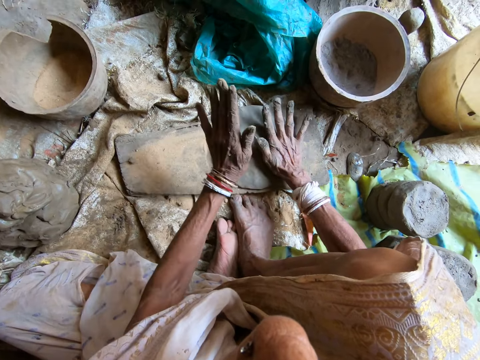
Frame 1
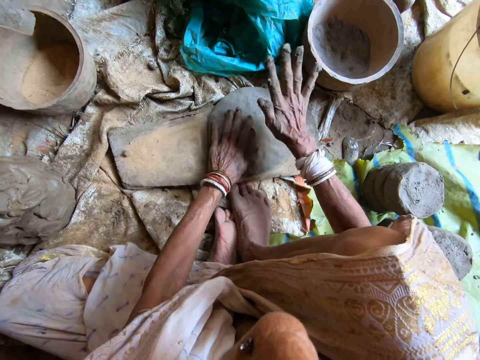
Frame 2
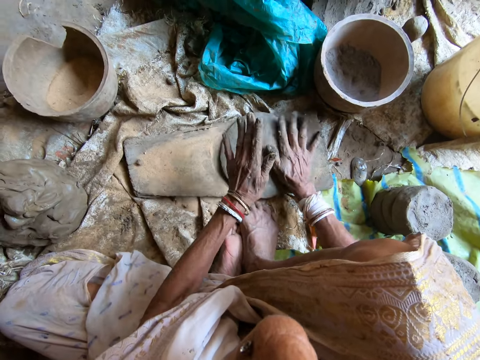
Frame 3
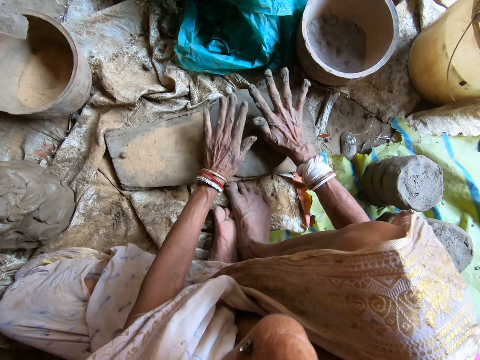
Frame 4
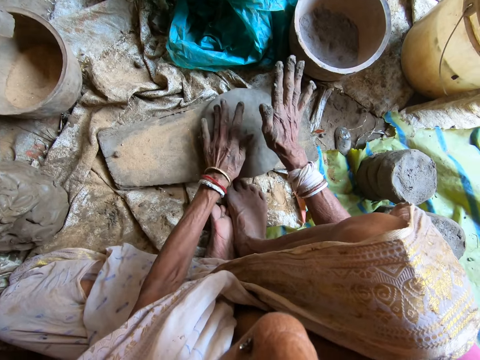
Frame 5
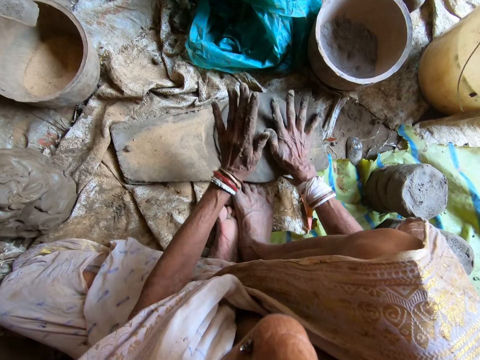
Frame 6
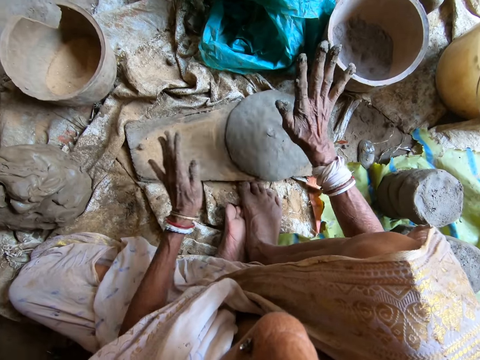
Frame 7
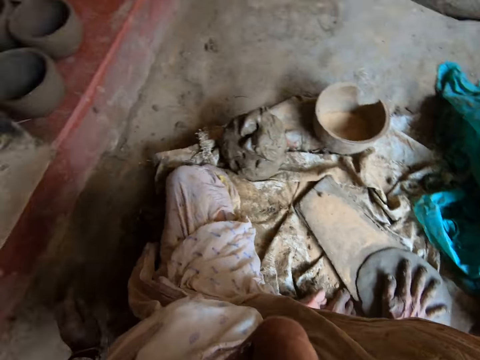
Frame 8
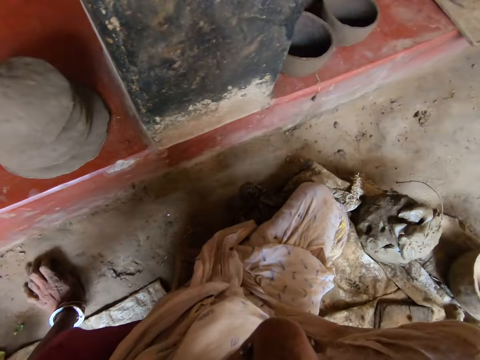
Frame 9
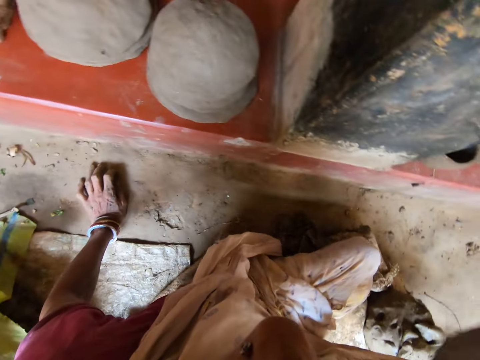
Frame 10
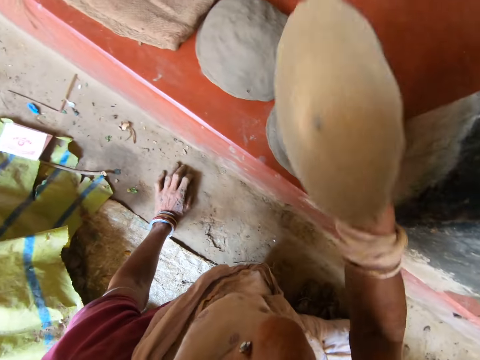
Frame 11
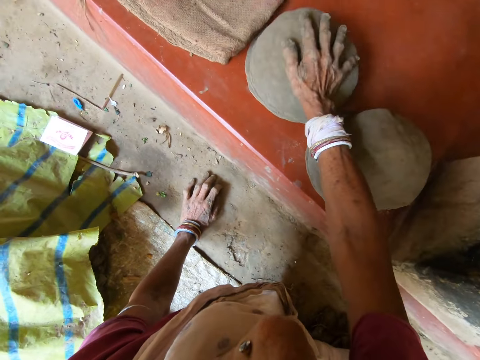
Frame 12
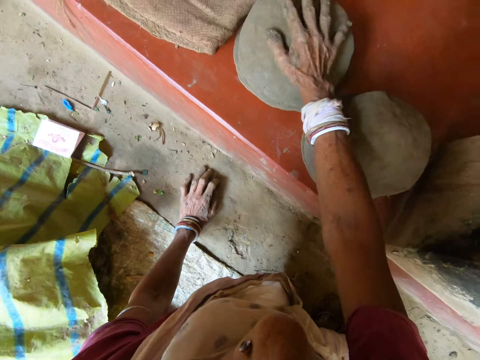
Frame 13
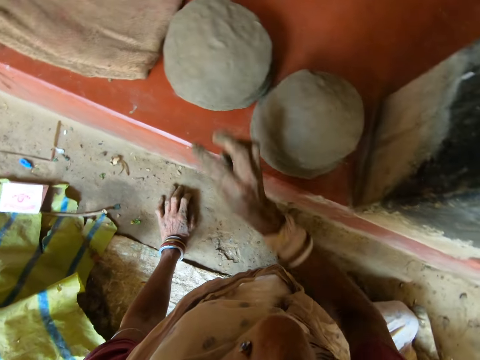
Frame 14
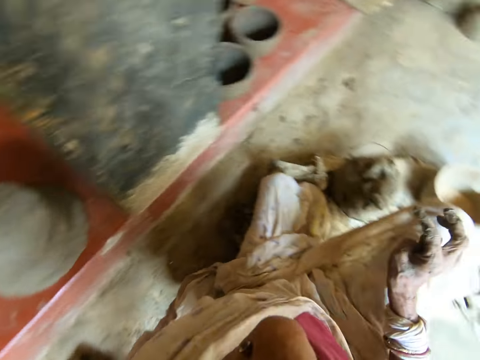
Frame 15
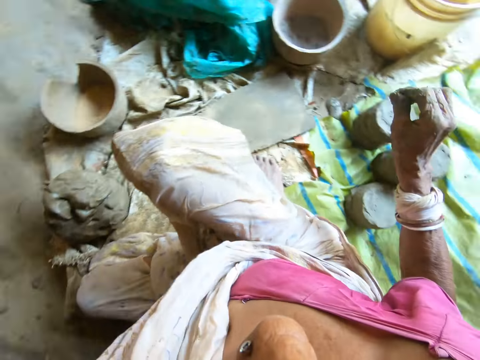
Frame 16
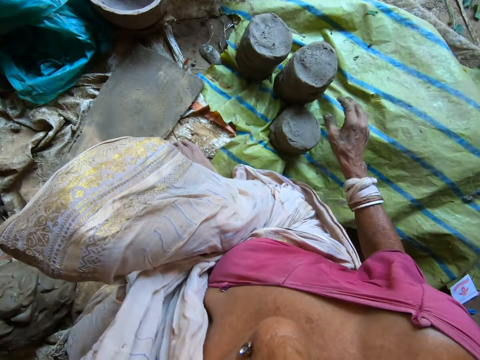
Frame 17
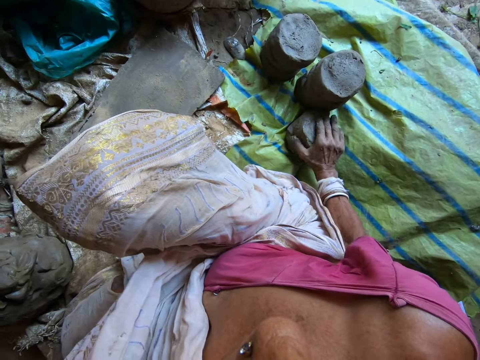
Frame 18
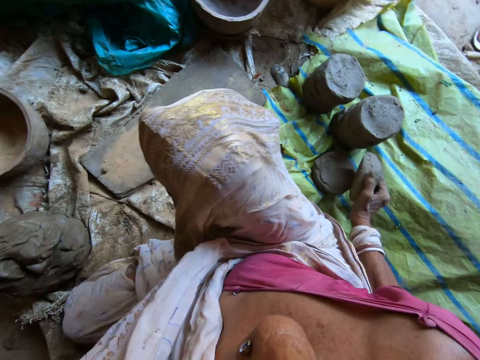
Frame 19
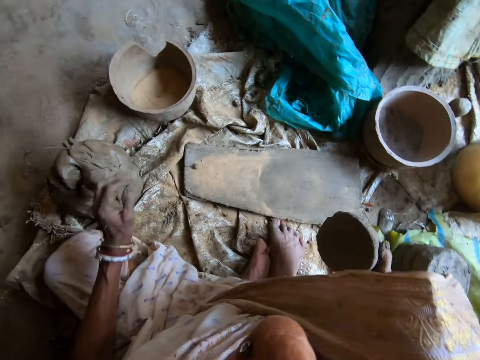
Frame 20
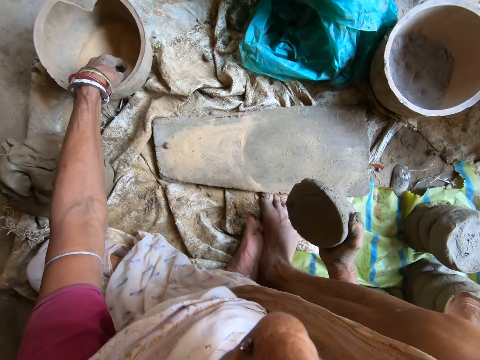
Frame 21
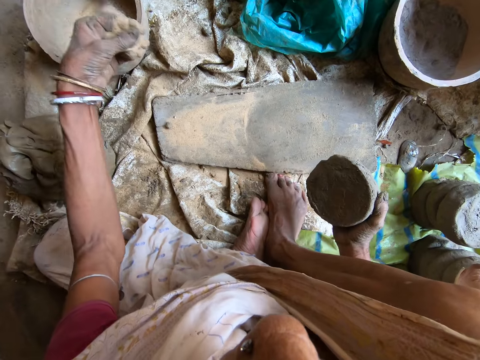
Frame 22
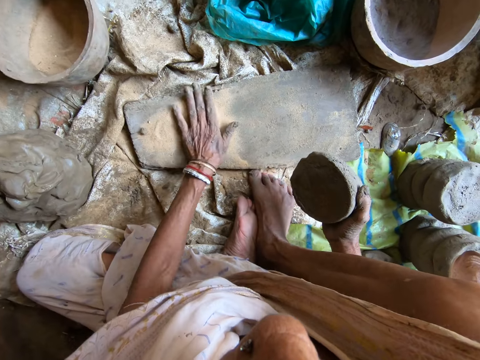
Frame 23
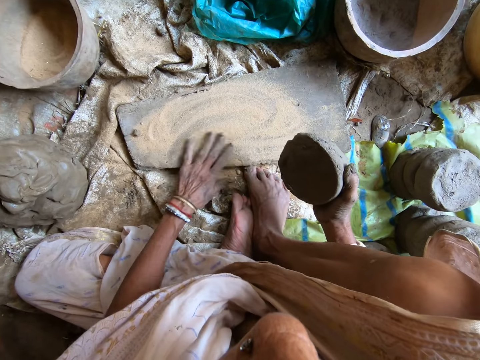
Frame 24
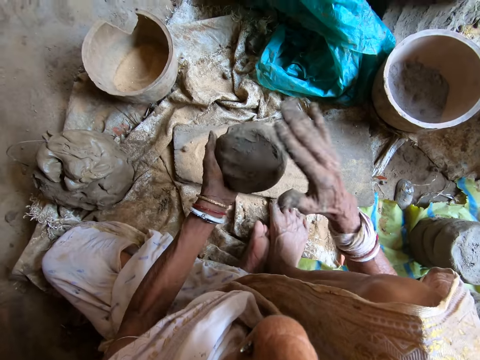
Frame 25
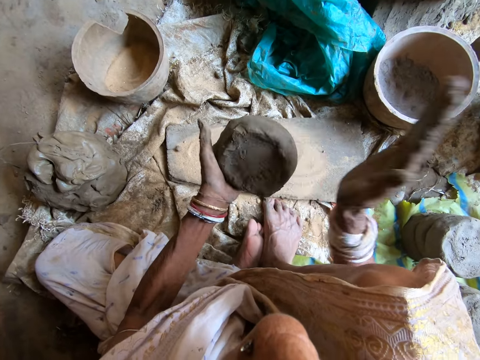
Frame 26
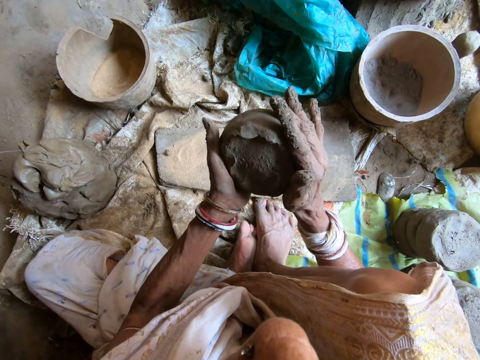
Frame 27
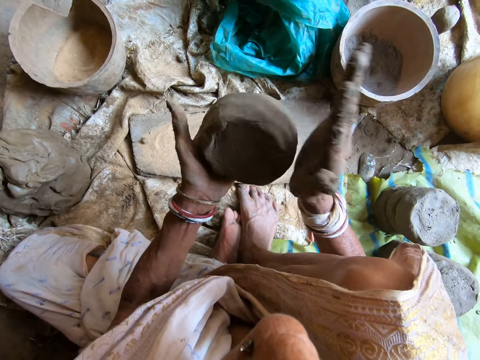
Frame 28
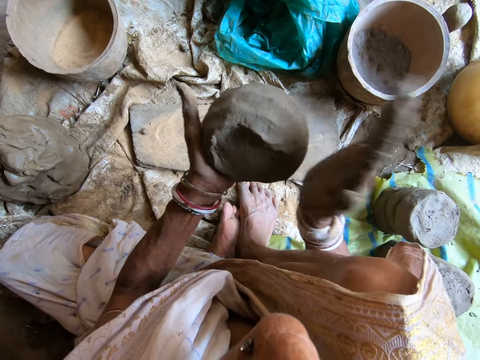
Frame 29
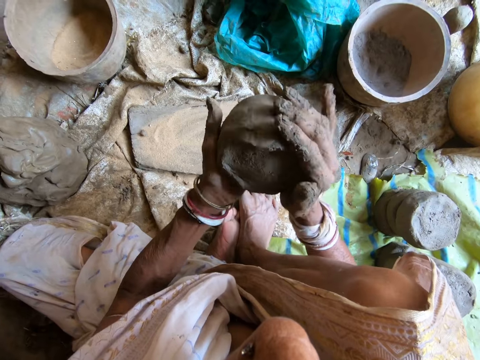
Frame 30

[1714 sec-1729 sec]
The camera wearer hits the clay mold on the wooden board with both hands. She hits the clay mold on the wooden board with her right hand. She picks up the clay mold with the right hand. She touches the floor with her left hand. She holds the clay mold in her right hand. She places the clay mold in her right hand on the stack of clay molds on the floor. She picks a clay lump from the stack of clay lumps on the floor with her right hand. She takes some sand from the bucket with her left hand. She drops the sand in her left hand on the wooden board. She spreads the sand on the wooden board with her left hand. She passes the clay lump from her right hand to her left hand. She hits the clay lump in her left hand with her right hand.

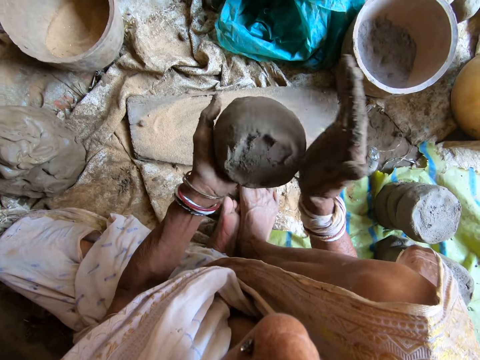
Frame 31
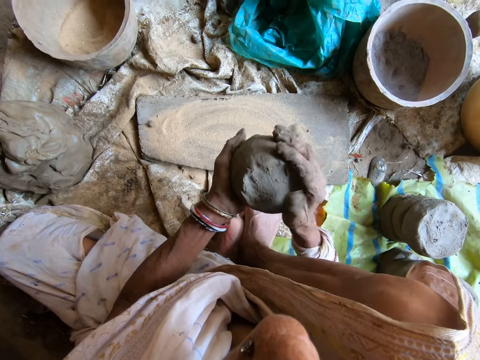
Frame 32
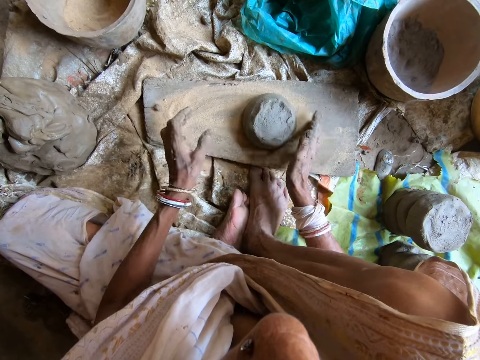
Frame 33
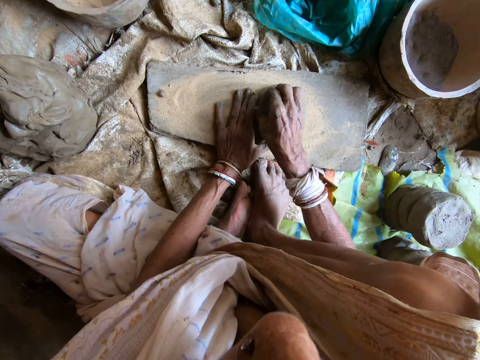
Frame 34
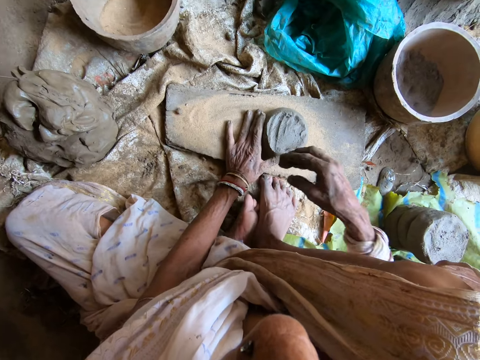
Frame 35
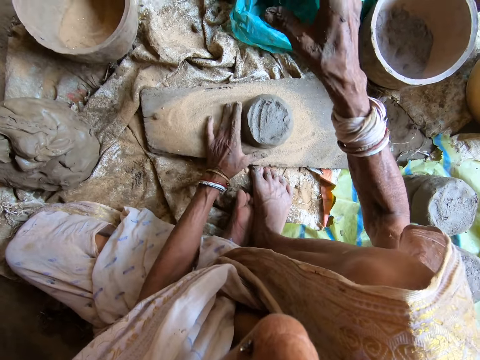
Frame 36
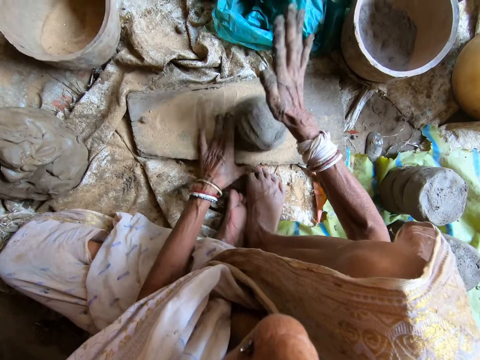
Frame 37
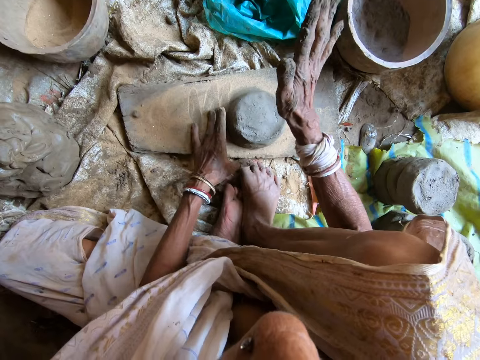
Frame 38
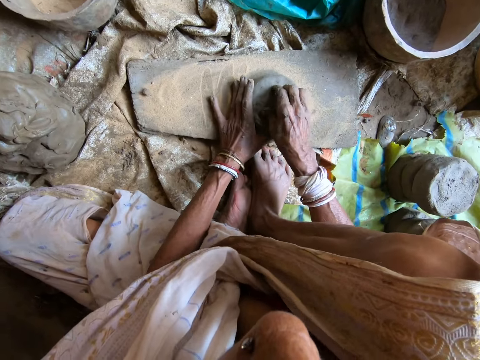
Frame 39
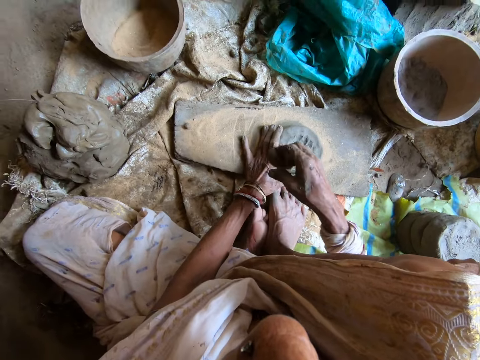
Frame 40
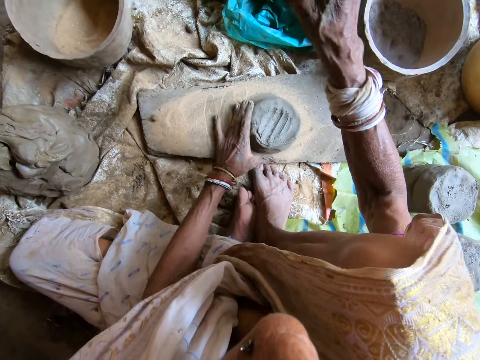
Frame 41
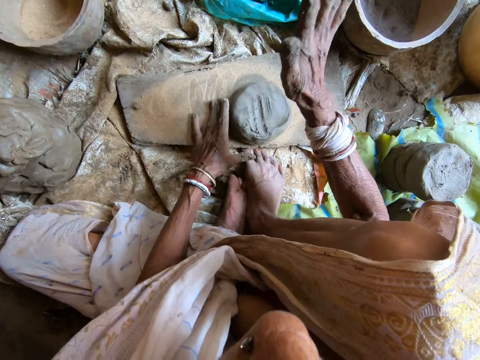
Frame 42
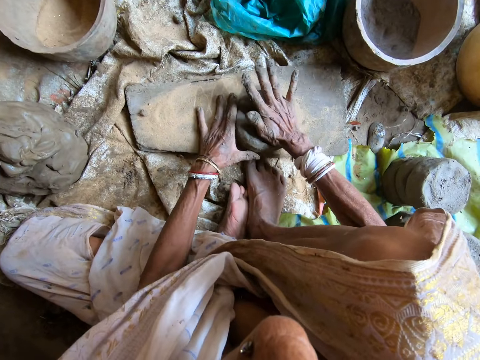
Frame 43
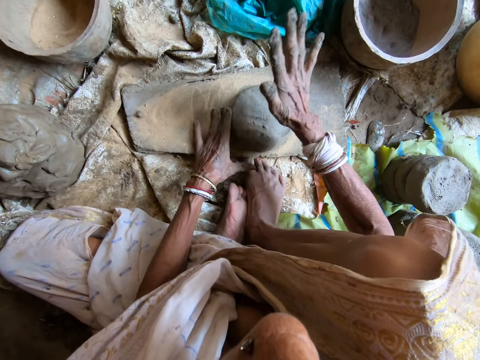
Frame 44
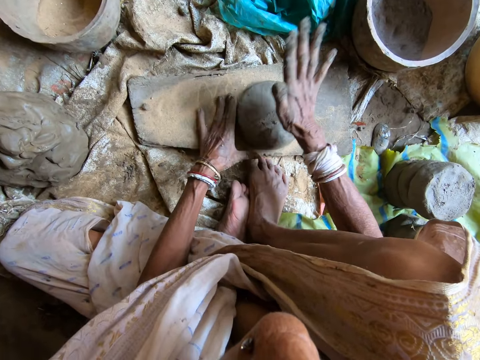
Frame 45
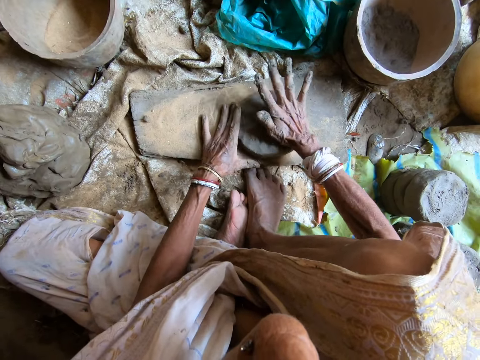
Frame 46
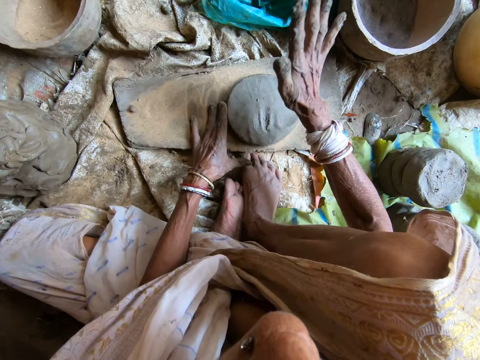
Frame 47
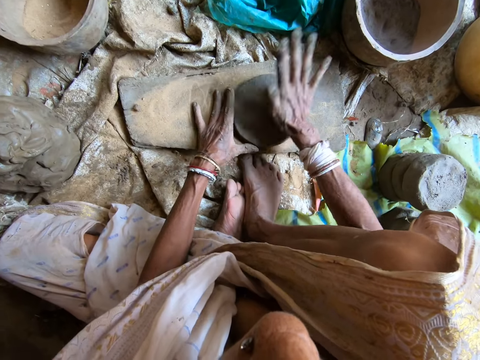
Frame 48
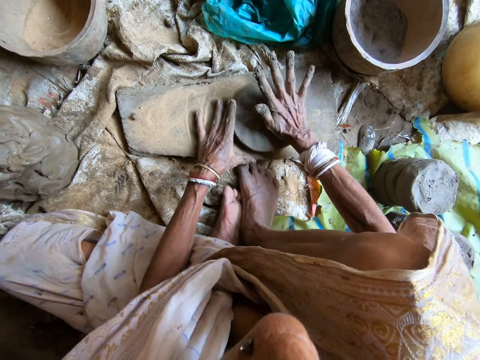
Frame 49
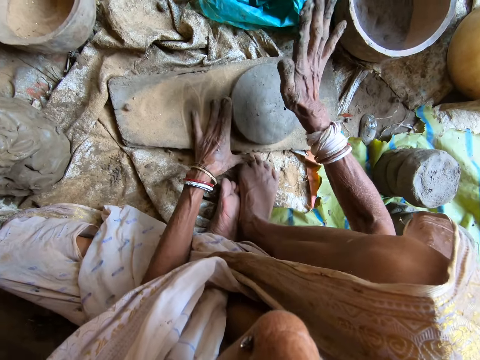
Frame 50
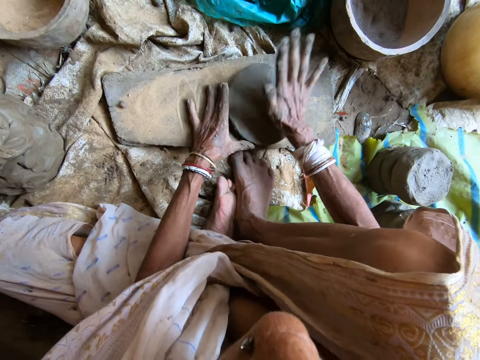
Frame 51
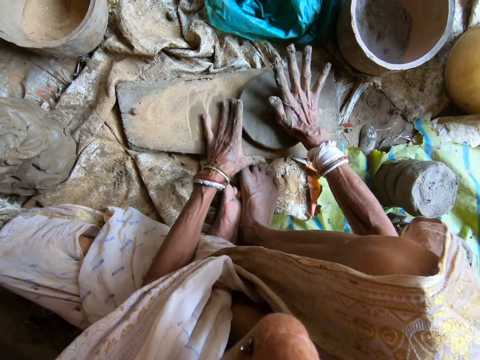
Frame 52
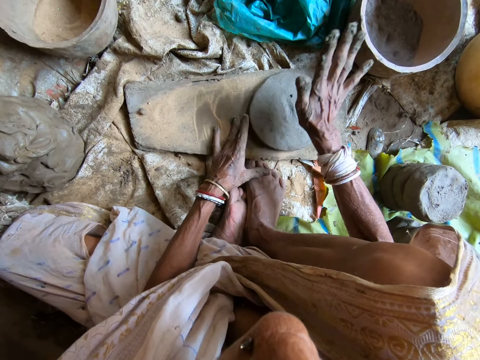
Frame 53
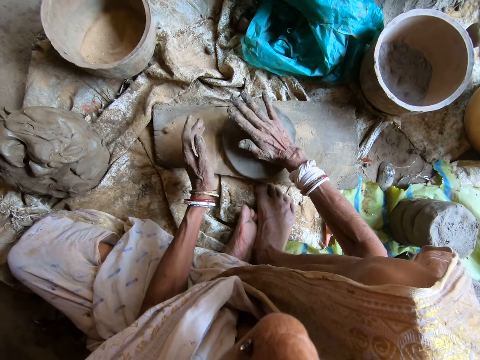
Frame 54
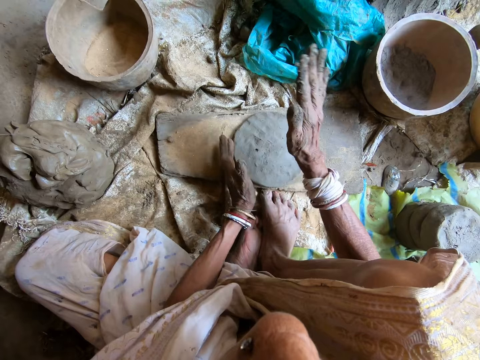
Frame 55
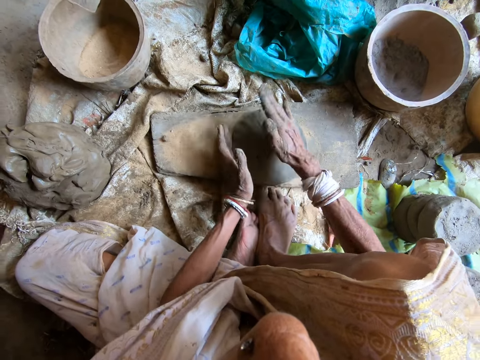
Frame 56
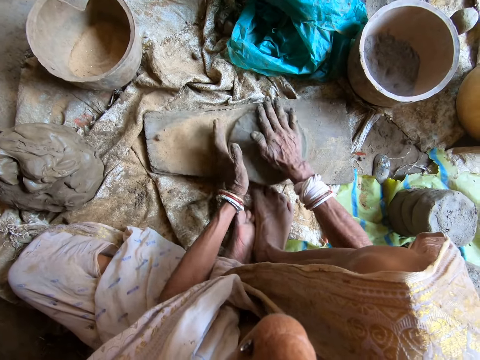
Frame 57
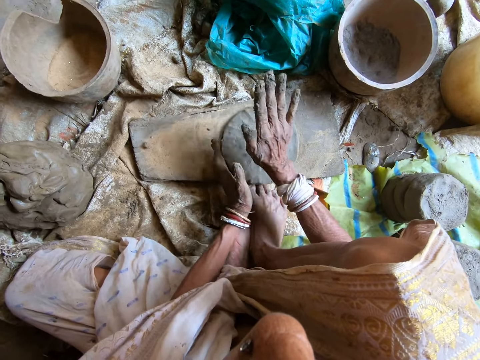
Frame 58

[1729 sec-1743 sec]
The camera wearer passes the clay lump from her left hand to her right hand. She drops the clay lump in her right hand on the wooden board. She scoops some clay from the clay mold on the wooden board in her left hand with her right hand. She touches the clay lump on the wooden board with her left hand. She tosses the clay from her right hand to the floor. She turns the clay lump on the wooden board with her left hand. She hits the clay lump on the wooden board with her right hand. She touches the clay lump on the wooden board with her left hand. She scoops some clay from the clay mold on the wooden board in her left hand with her right hand. She tosses the clay from her right hand to the floor. She turns the clay lump on the wooden board with her left hand. She hits the clay lump on the wooden board into the clay mold with her right hand. She moves the clay mold on the wooden board with her right hand. She hits the clay mold on the wooden board with her right hand. She turns the clay lump on the wooden board with her left hand.
